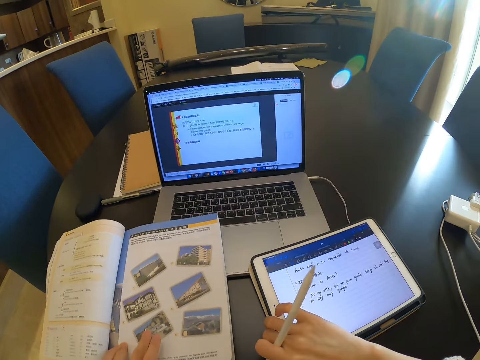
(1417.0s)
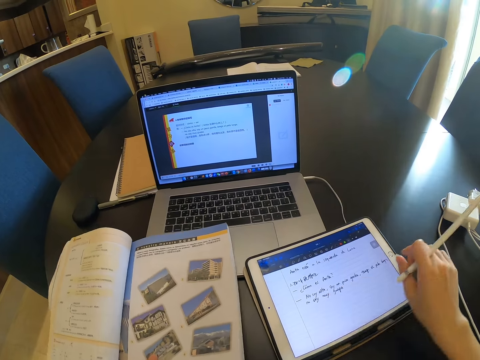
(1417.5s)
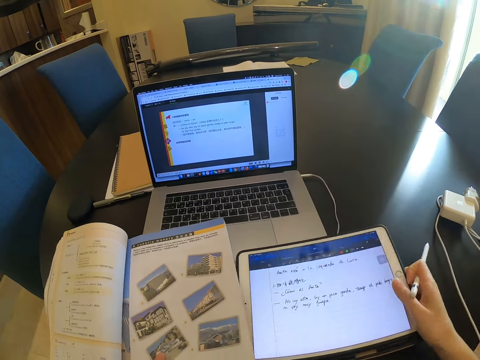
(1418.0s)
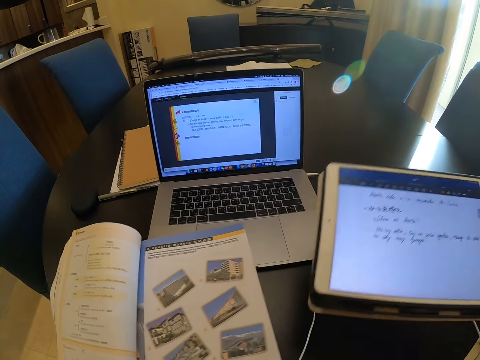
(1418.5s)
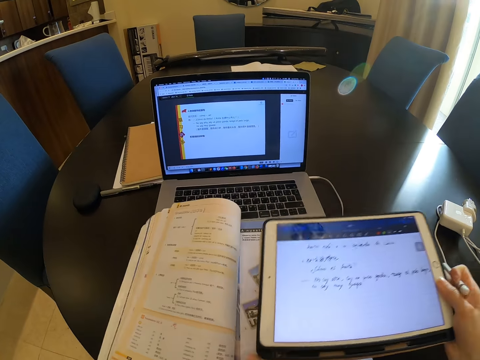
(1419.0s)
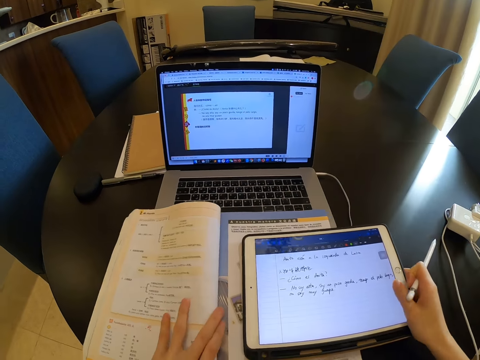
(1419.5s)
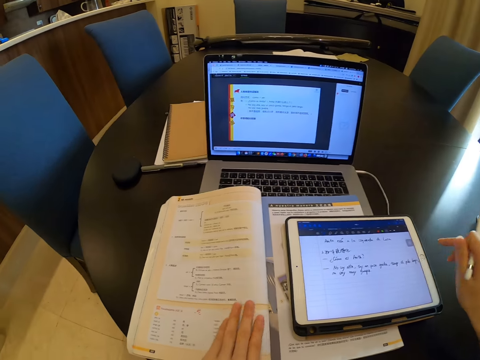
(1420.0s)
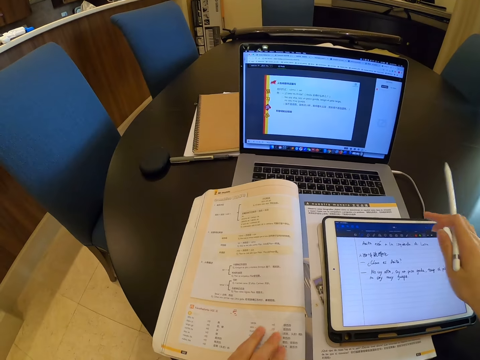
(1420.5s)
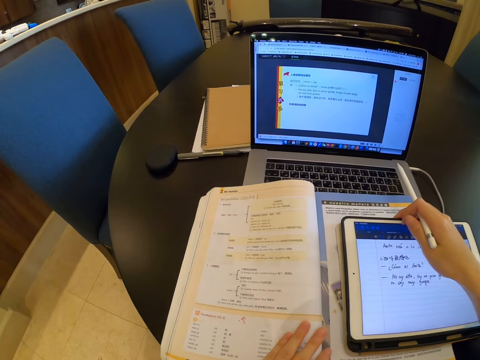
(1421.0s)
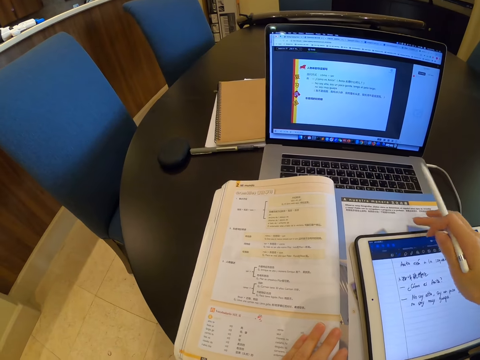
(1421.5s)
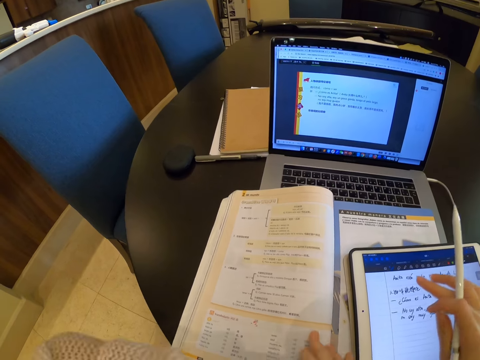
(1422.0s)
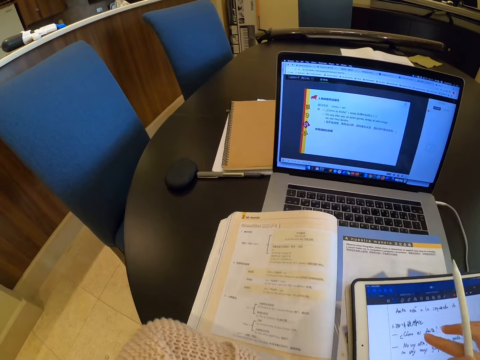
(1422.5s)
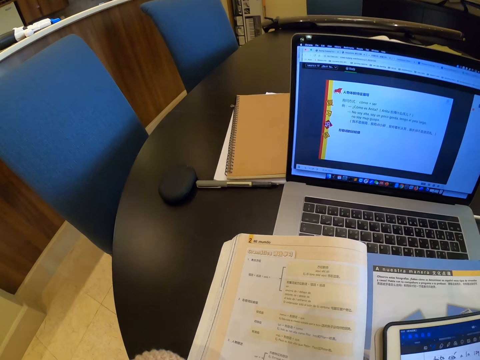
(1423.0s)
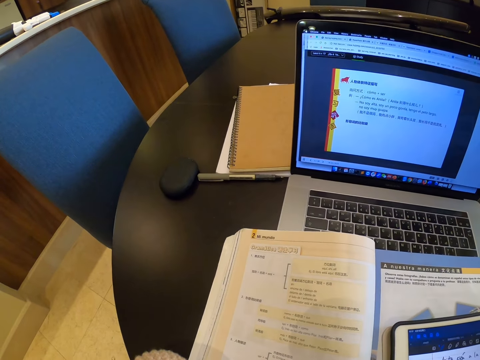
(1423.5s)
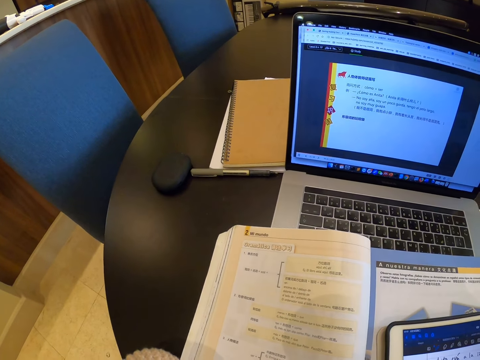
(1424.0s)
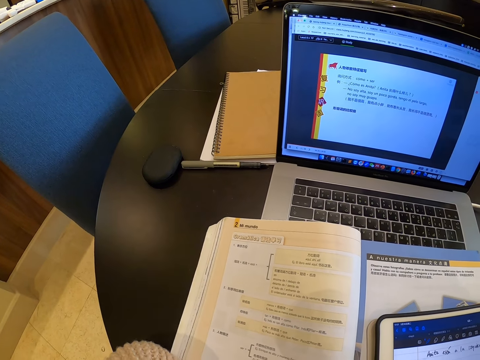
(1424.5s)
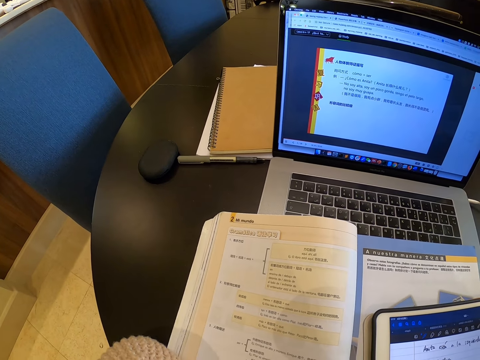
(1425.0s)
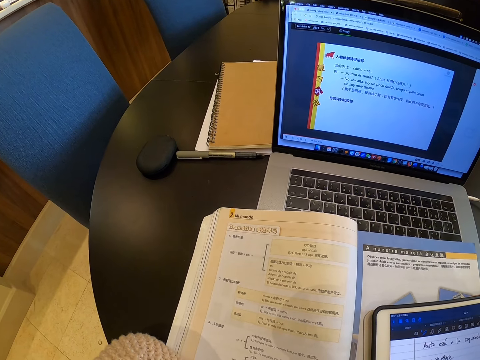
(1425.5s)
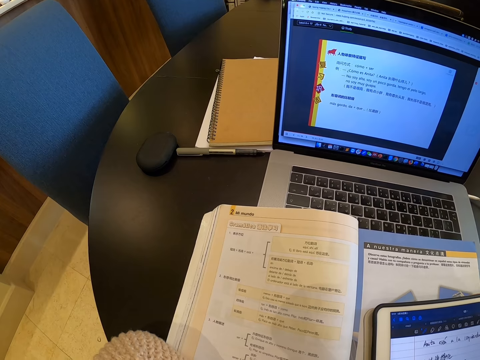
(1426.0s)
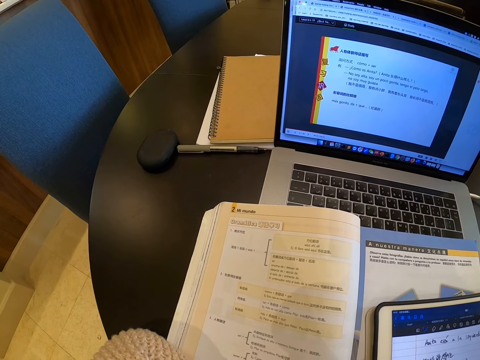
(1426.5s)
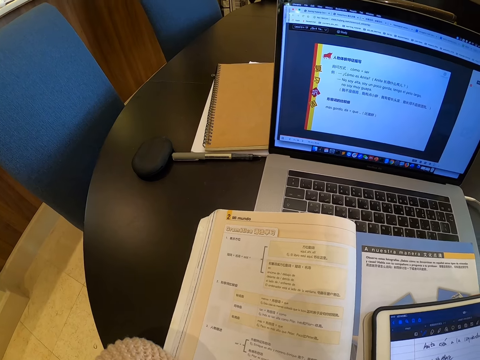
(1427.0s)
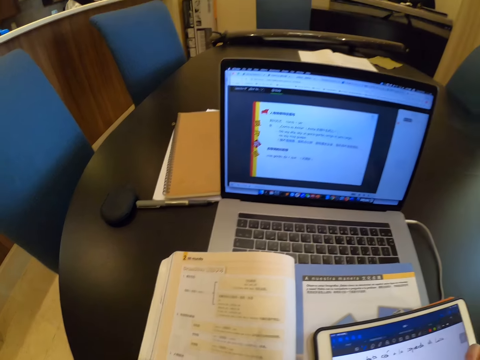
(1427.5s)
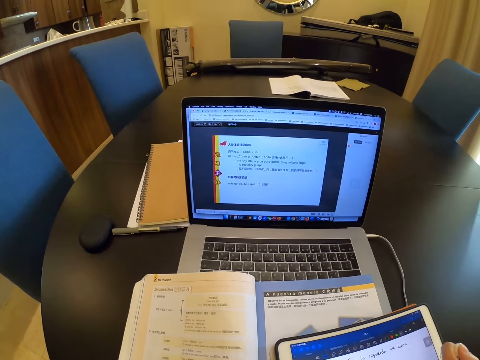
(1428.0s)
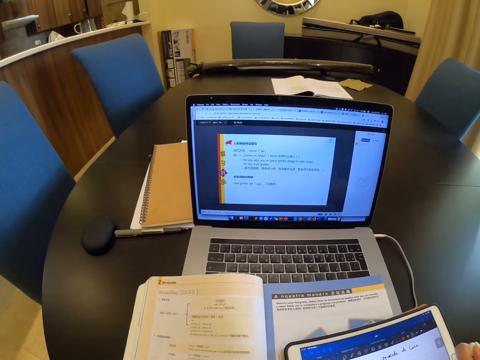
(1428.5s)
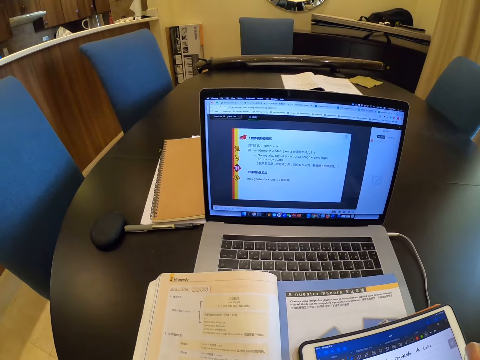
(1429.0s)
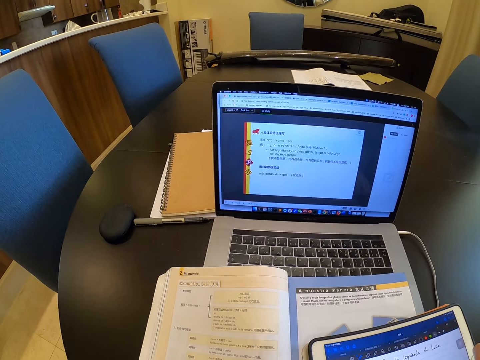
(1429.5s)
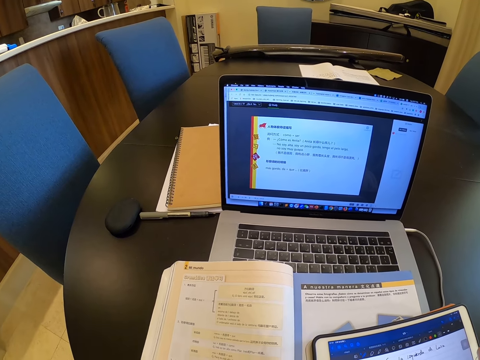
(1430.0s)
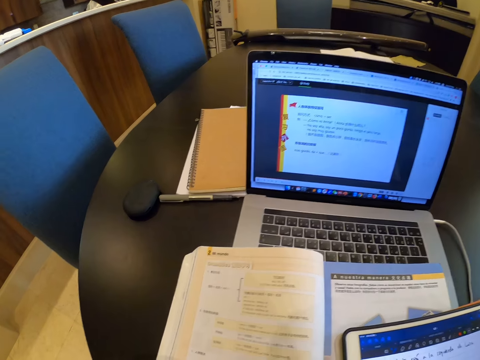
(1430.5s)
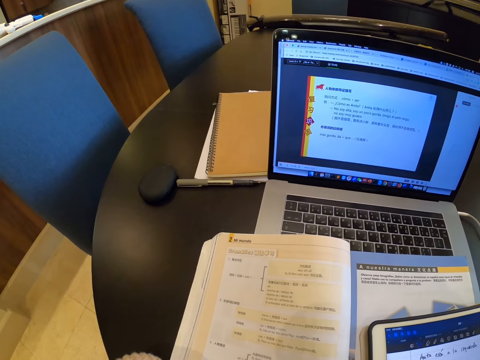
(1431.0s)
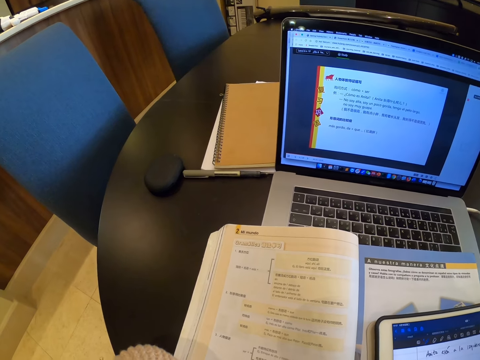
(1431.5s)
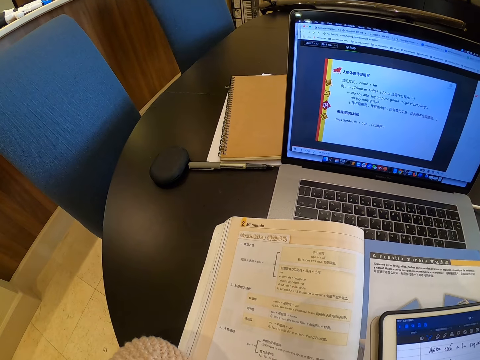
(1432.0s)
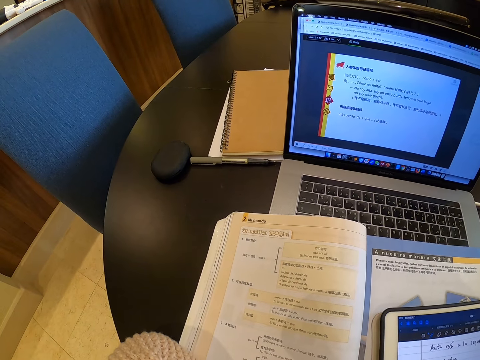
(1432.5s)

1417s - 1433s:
The camera wearer picks up the tablet with her right hand. She places the tablet on the book. She moves the tablet. She looks at the book. She reads the book.

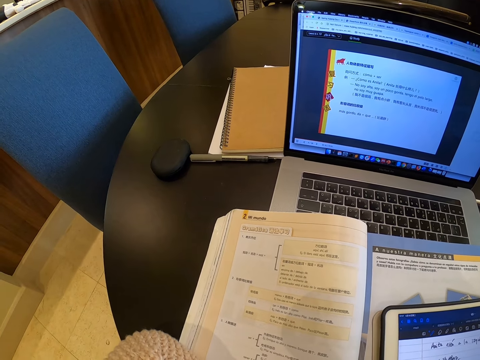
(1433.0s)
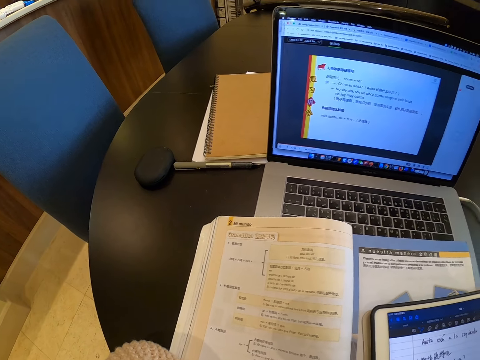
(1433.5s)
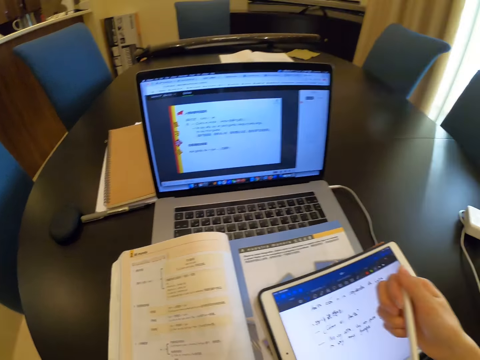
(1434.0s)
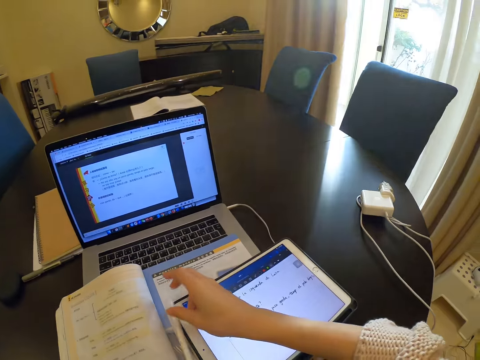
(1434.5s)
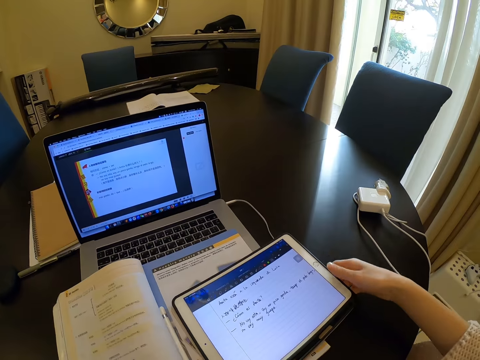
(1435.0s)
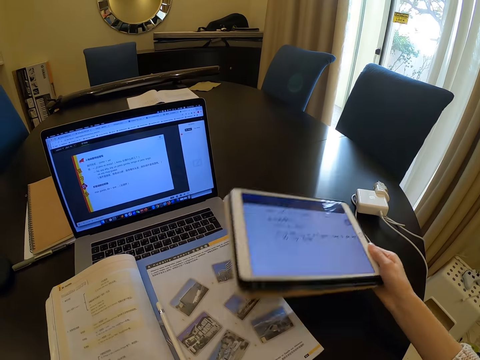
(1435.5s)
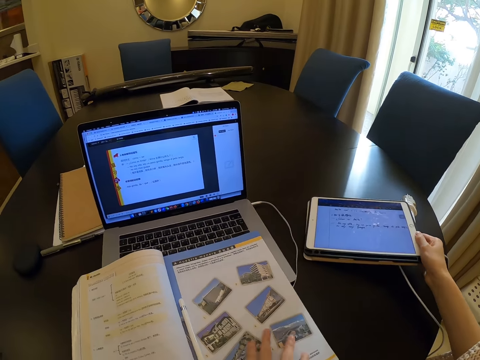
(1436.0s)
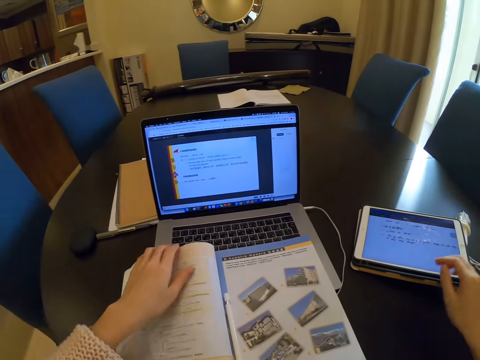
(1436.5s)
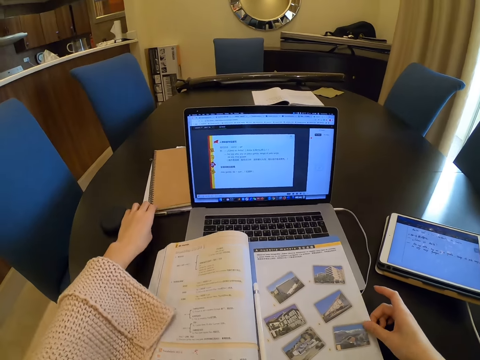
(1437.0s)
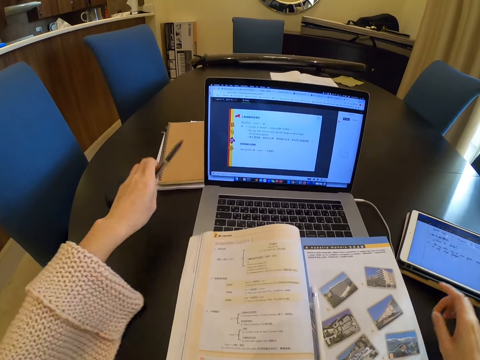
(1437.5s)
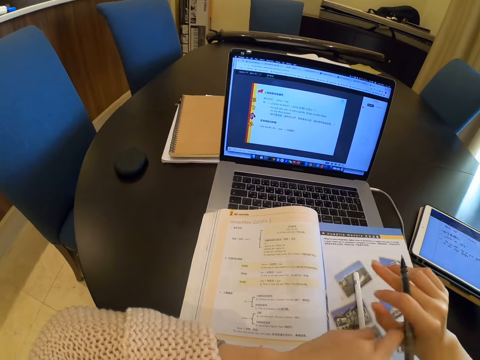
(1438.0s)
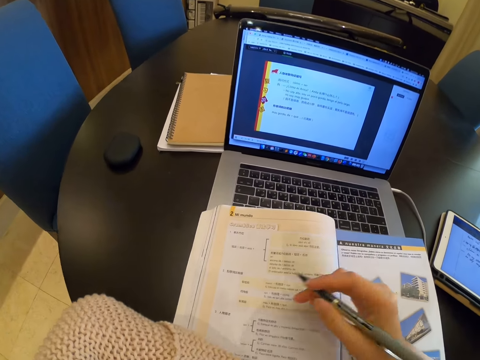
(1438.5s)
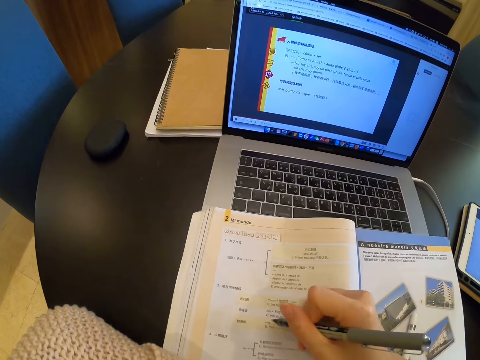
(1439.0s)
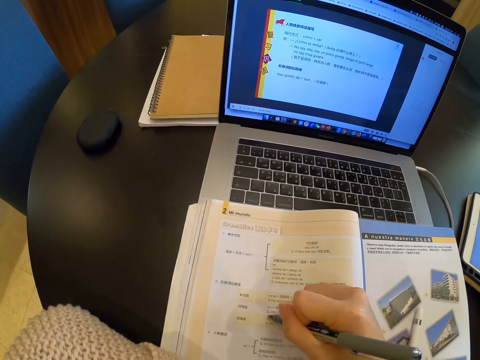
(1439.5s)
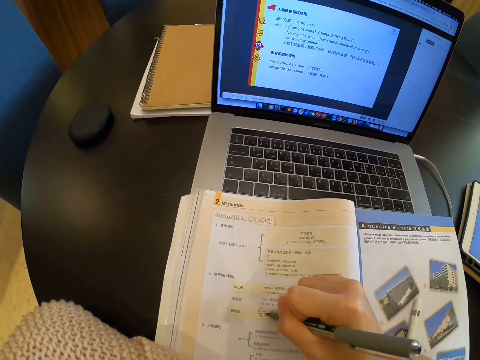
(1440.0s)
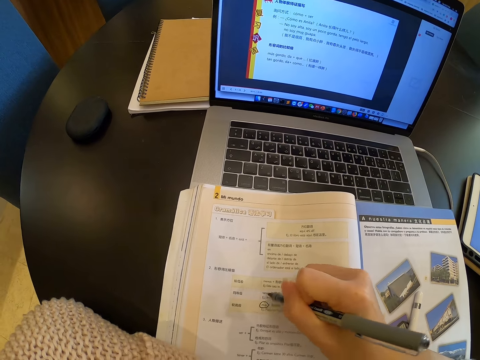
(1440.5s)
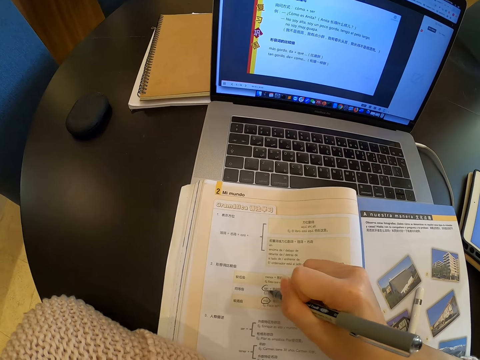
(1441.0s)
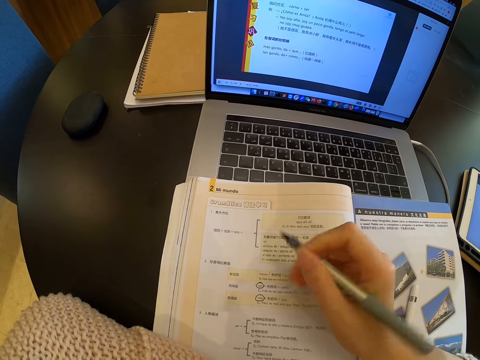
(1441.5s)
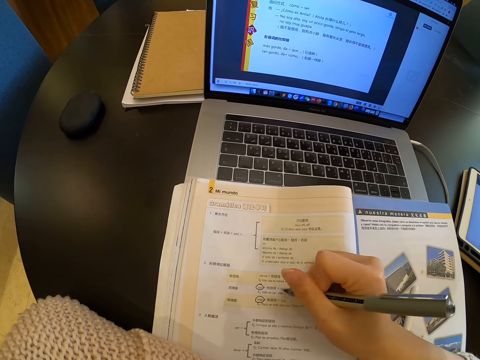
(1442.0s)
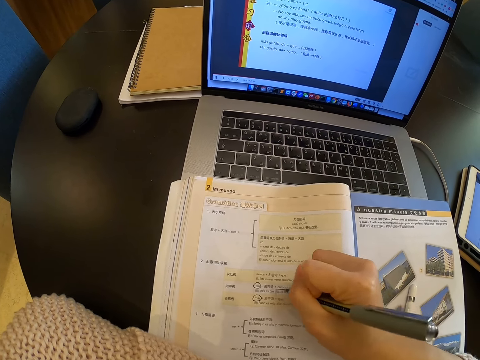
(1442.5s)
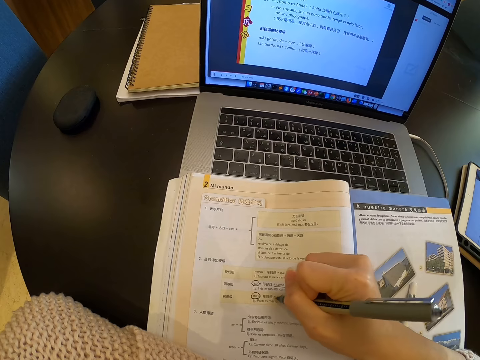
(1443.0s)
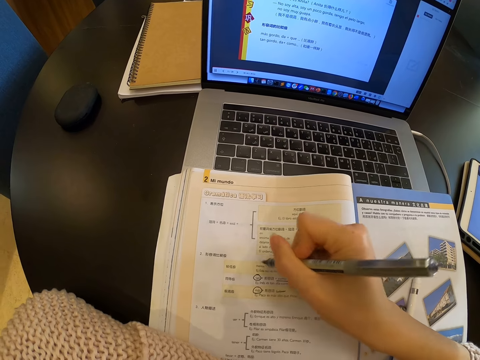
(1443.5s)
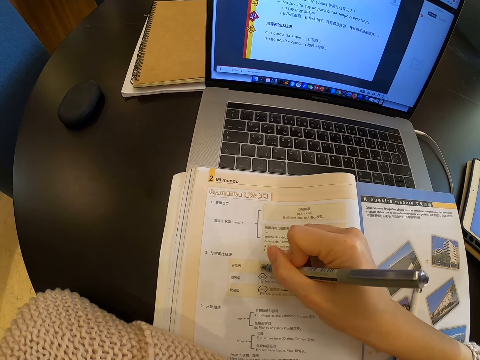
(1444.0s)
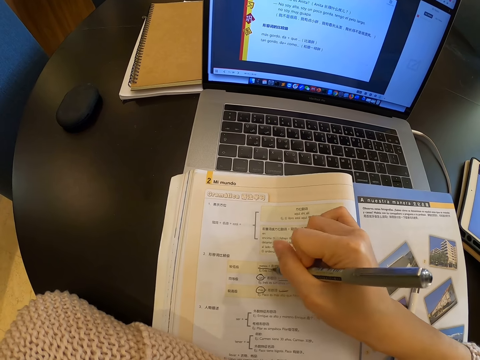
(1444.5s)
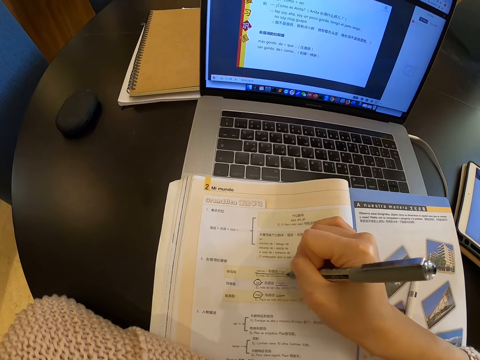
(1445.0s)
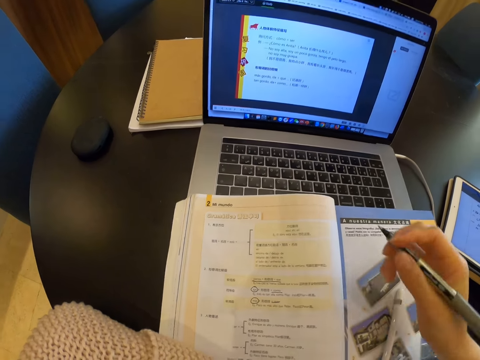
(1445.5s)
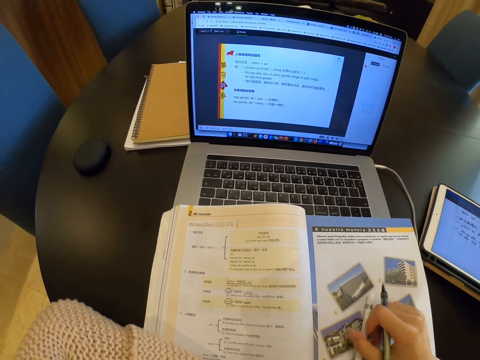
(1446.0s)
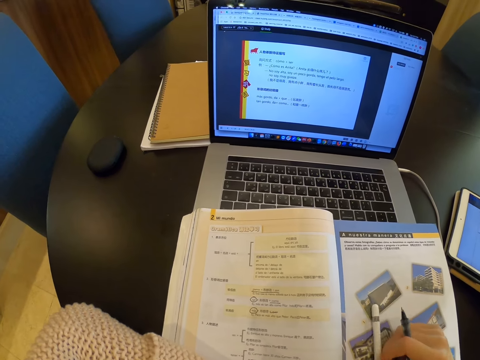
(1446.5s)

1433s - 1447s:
The camera wearer drops the stylus on the book. She drops the tablet on a table with her right hand. She picks up a pen from the table with her left hand. She passes the pen to her right hand. She writes in the book with the pen.
